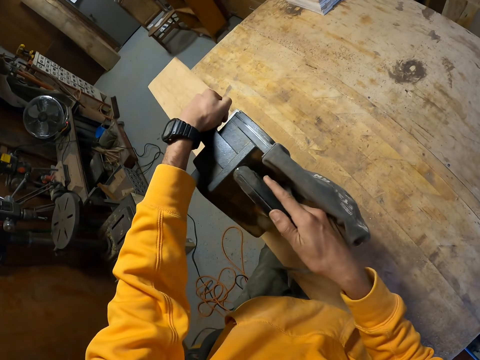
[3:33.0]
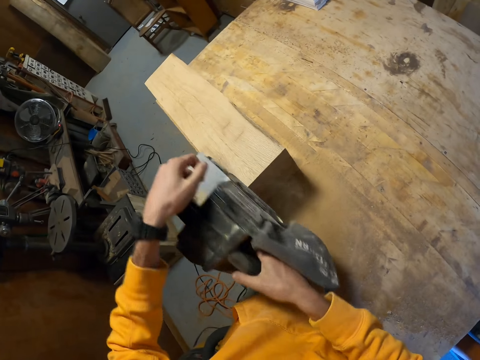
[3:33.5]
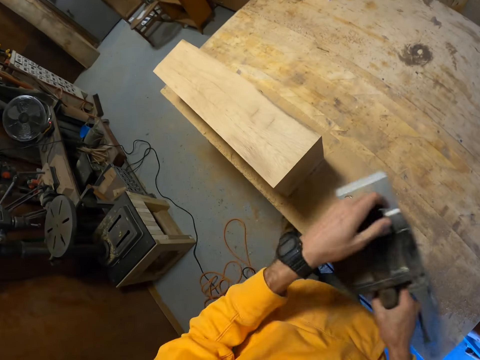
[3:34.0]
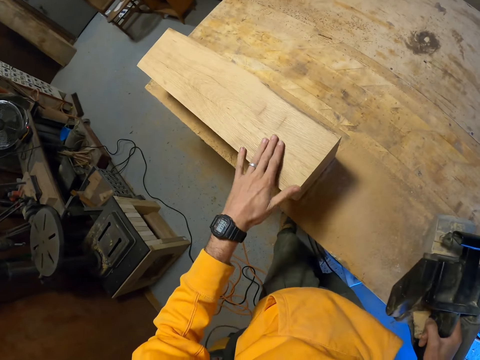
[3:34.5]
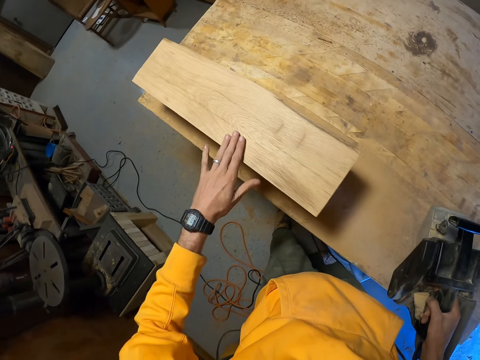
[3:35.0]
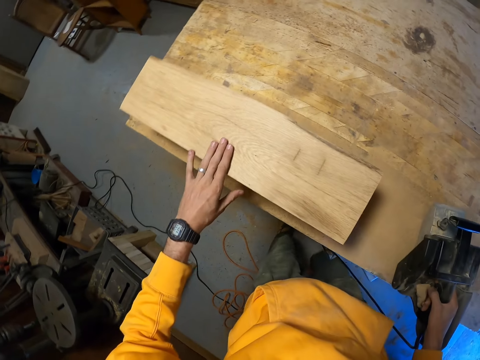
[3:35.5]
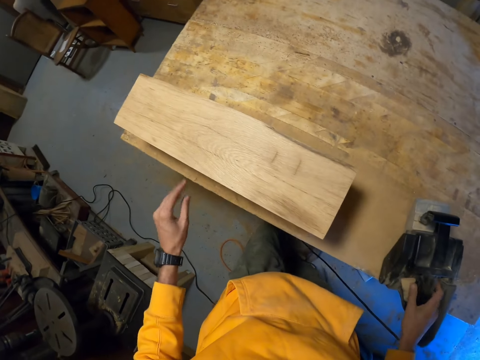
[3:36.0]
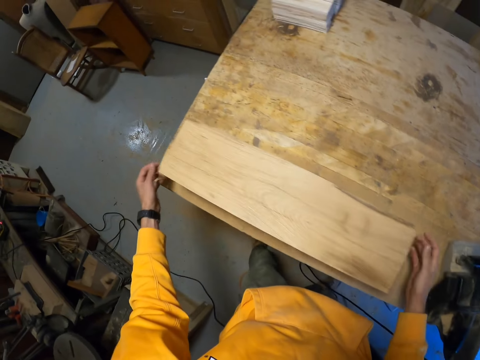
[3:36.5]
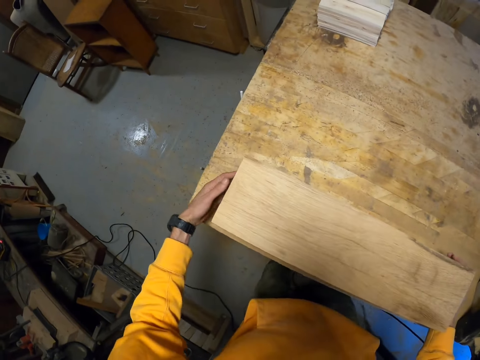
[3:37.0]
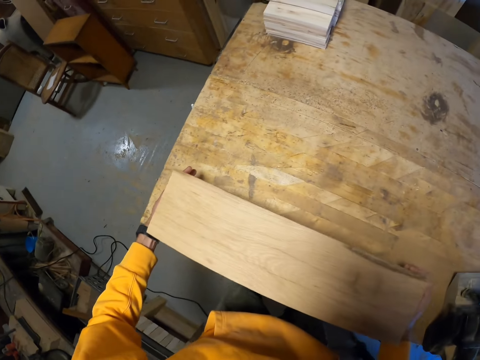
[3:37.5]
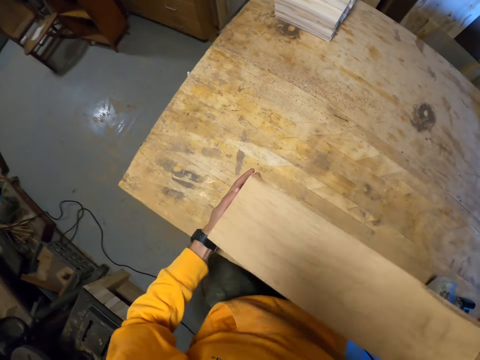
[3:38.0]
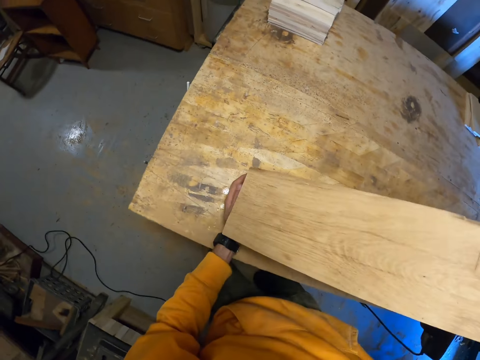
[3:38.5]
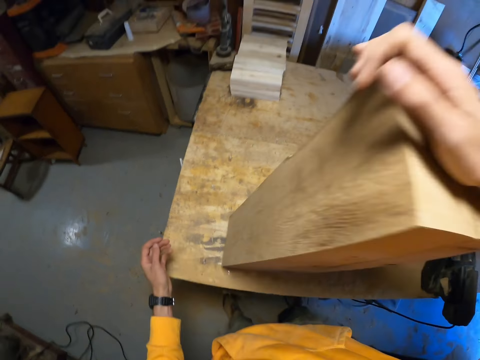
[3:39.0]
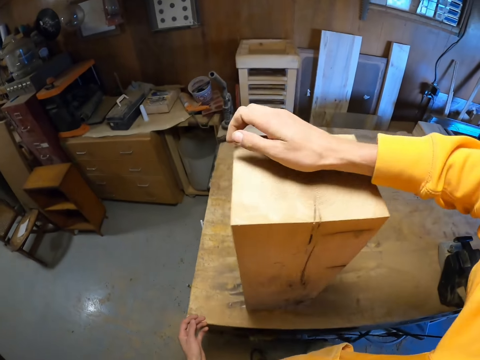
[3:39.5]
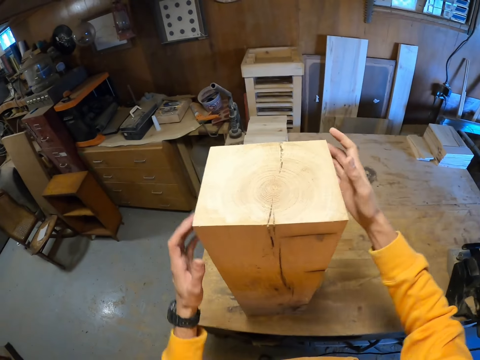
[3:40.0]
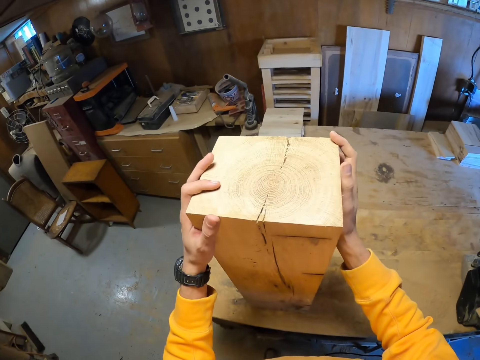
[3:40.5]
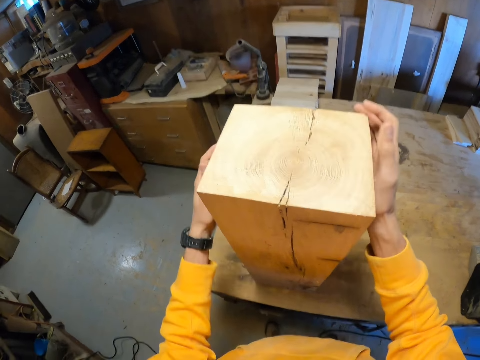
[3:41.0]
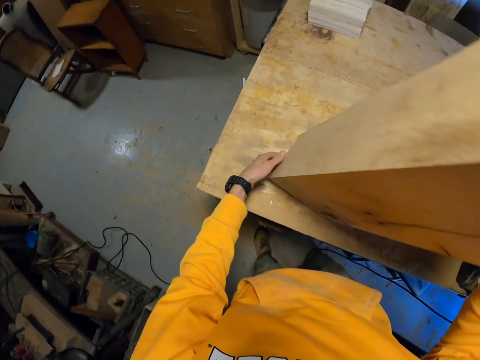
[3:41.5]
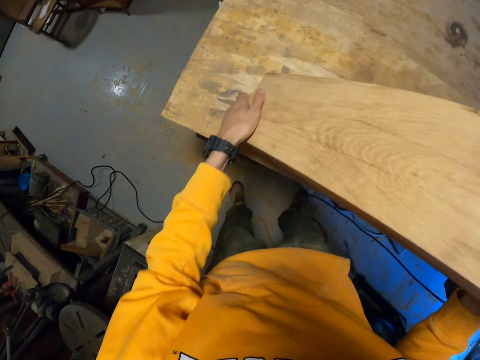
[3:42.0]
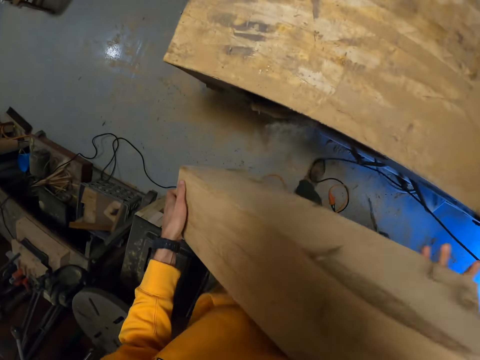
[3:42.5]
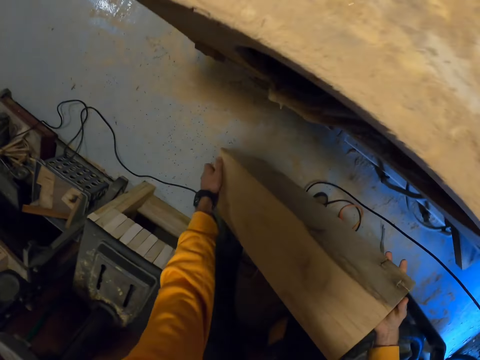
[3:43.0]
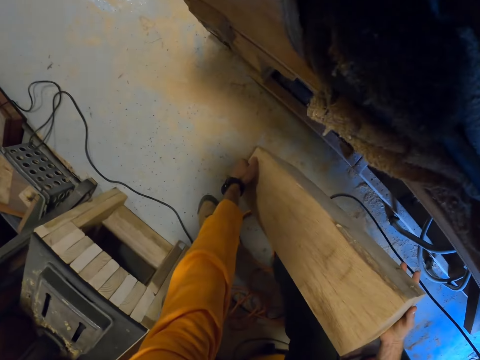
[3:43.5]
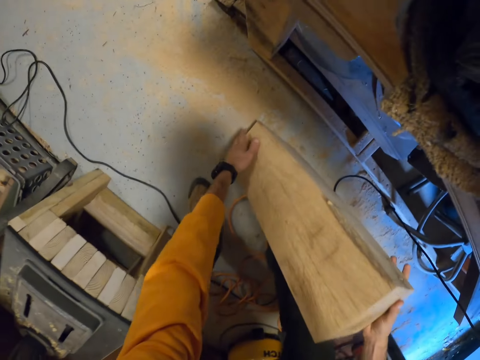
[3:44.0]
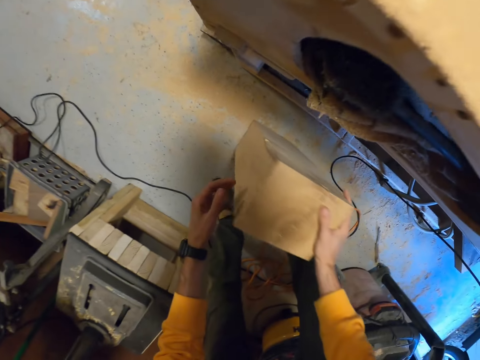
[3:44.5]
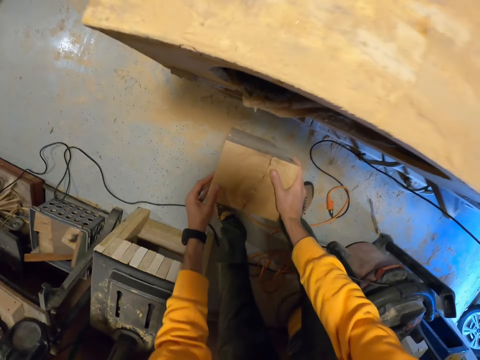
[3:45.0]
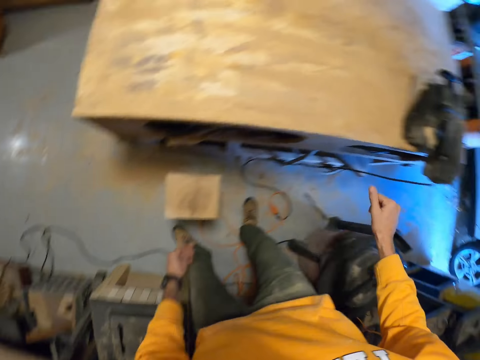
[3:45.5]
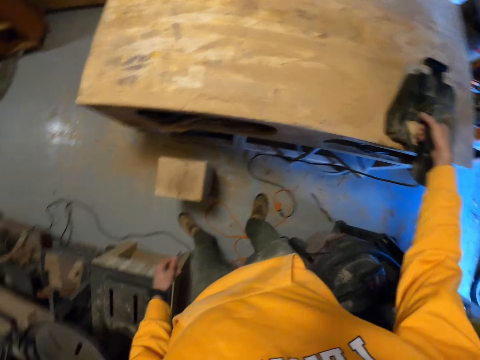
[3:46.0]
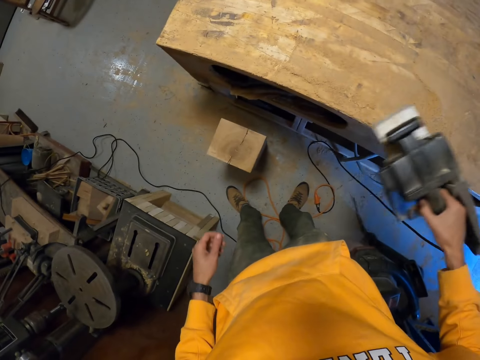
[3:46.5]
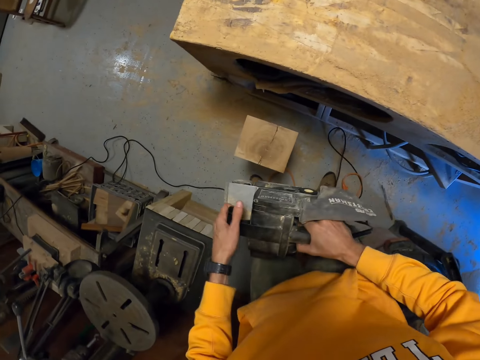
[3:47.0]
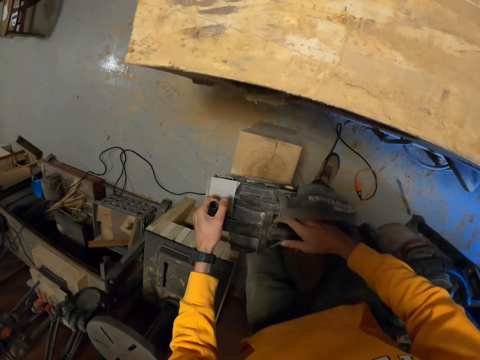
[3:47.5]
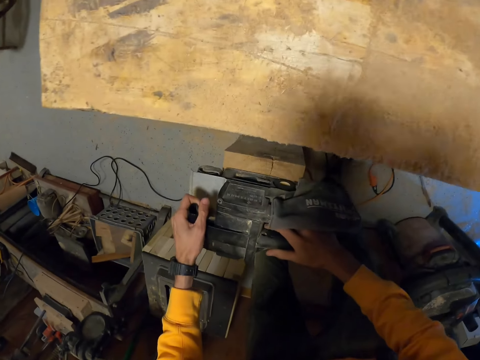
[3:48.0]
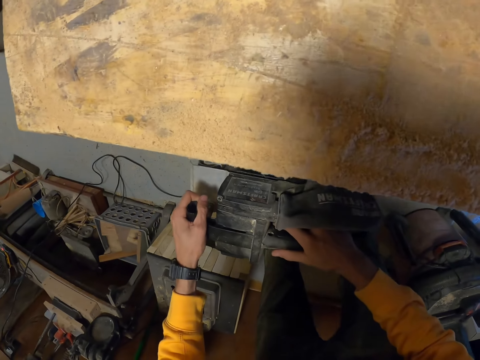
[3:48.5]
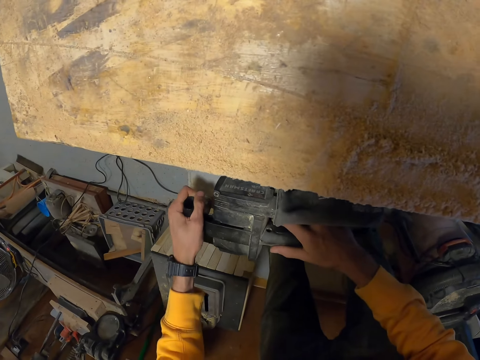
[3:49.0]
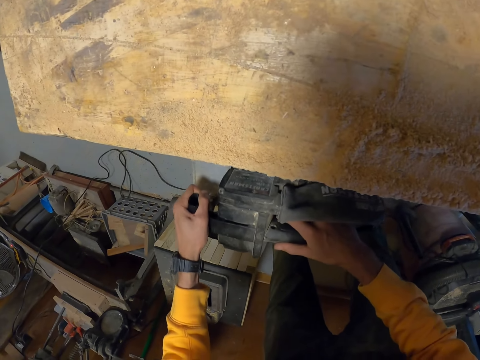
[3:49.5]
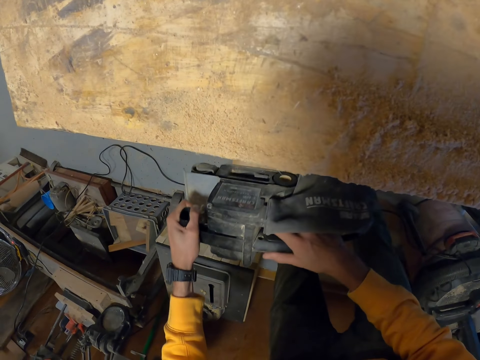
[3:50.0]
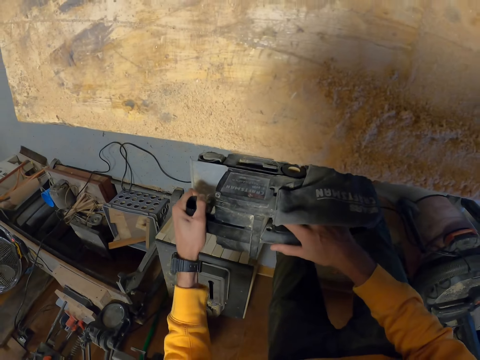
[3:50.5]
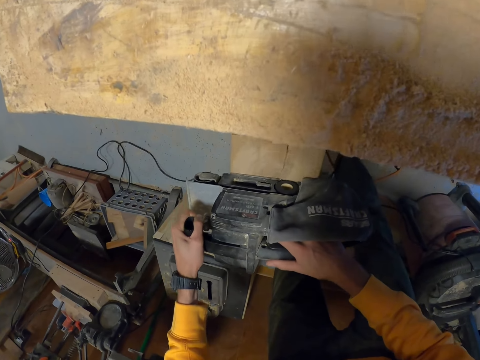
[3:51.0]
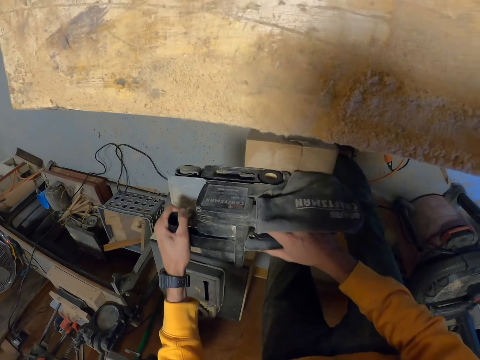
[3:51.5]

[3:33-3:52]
The camera wearer feels the wood with hands. They hold the sander. They place the sander on the working table. They turn the wood block. They hold the wood, lift the wood and put the wood block on the floor. They pick up the belt sander. They smoothen the wood block.

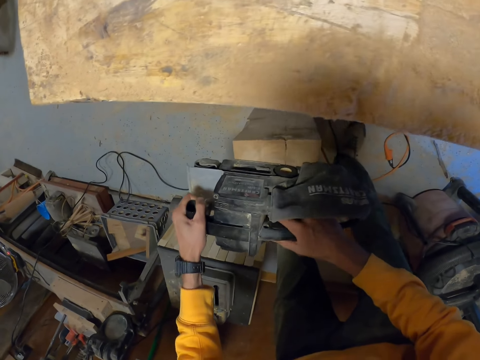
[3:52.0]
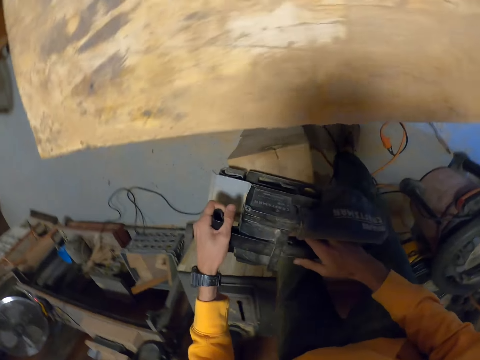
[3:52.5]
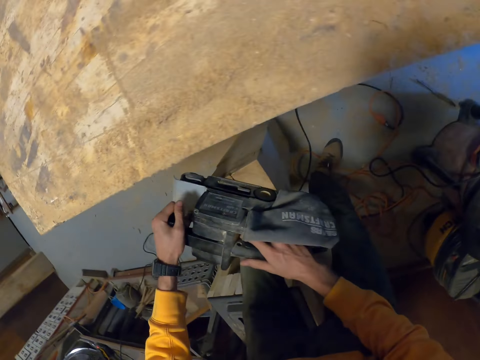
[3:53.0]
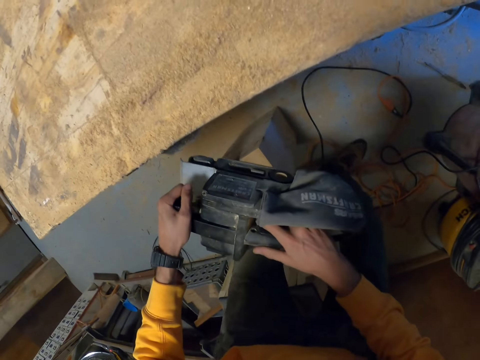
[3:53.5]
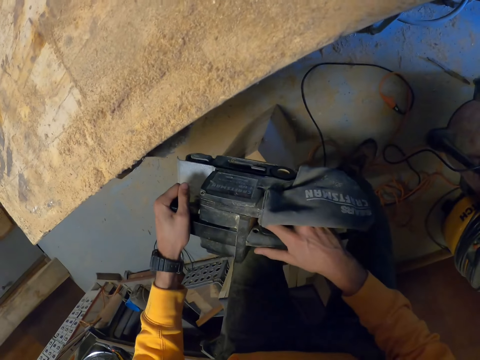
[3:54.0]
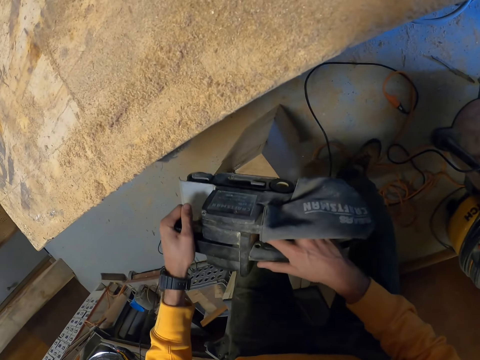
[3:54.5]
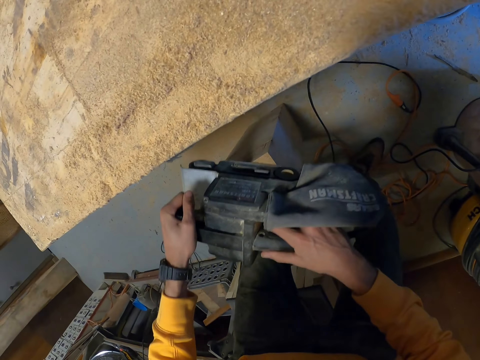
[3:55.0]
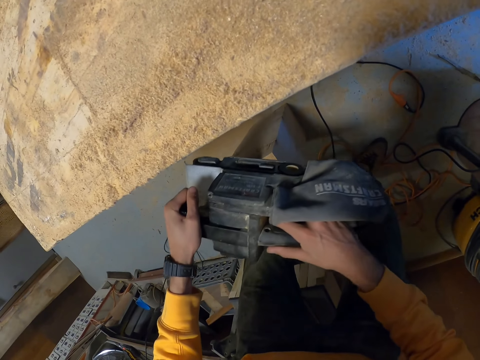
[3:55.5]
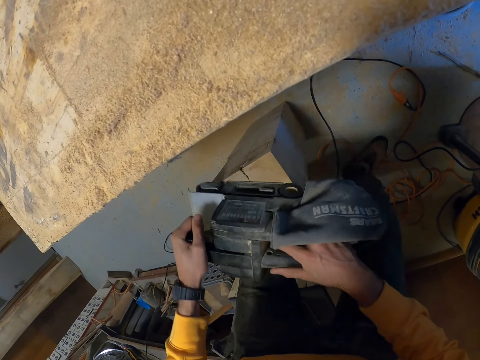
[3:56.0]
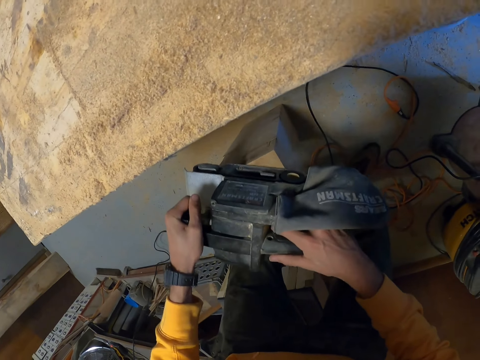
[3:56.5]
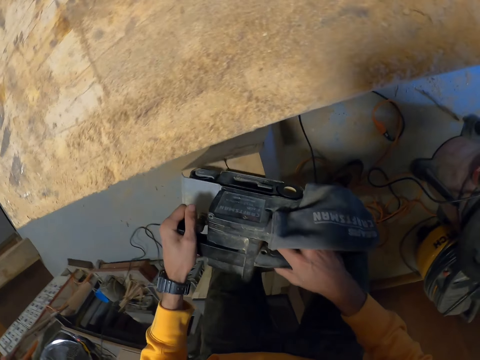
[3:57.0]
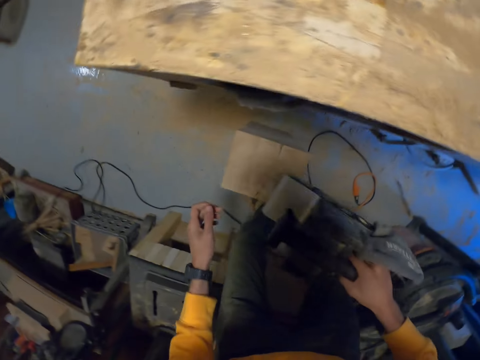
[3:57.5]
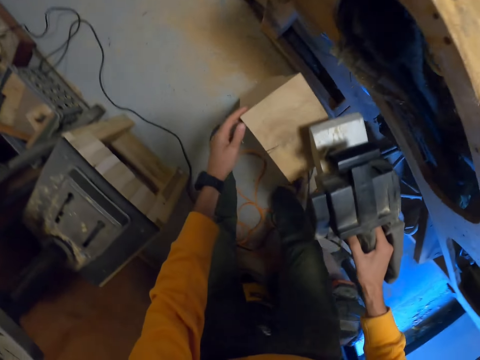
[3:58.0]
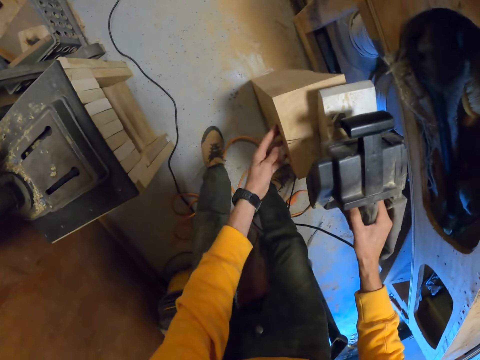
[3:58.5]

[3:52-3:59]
The camera wearer holds the wood.
